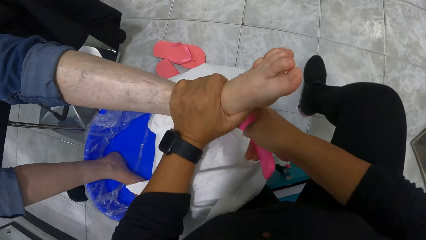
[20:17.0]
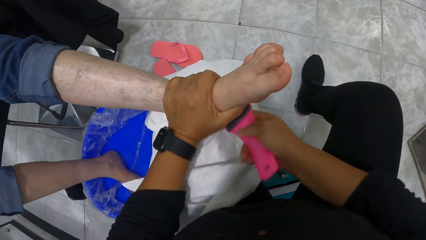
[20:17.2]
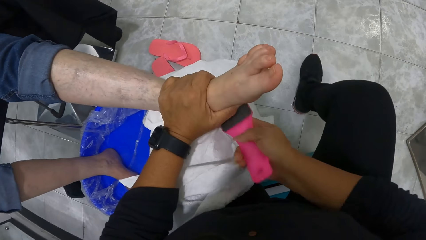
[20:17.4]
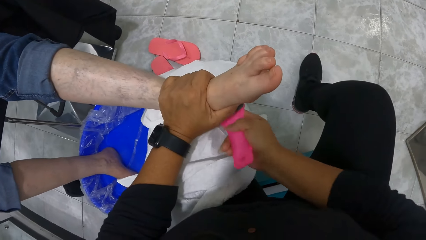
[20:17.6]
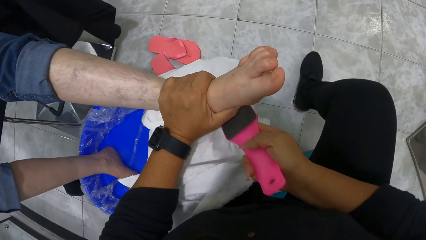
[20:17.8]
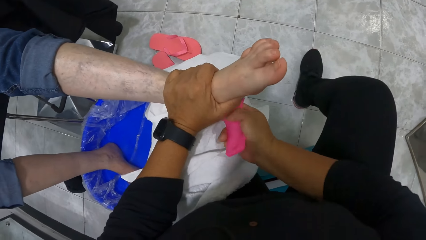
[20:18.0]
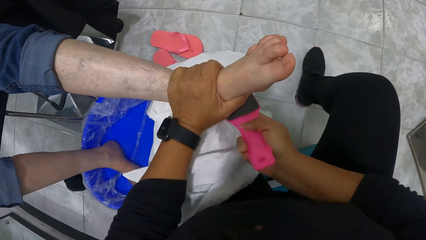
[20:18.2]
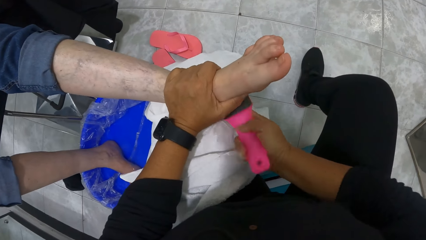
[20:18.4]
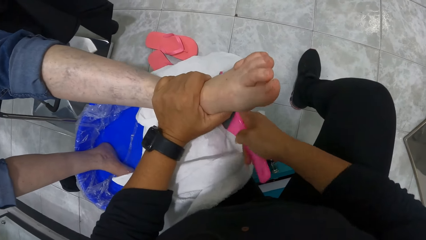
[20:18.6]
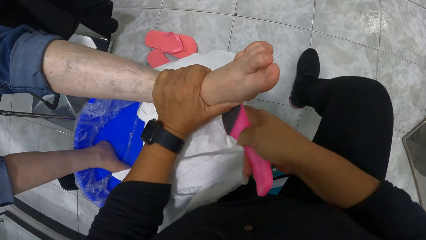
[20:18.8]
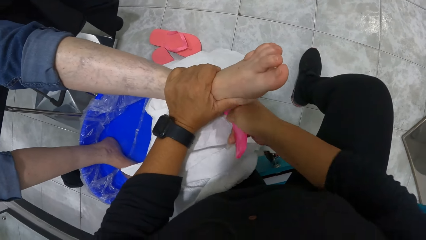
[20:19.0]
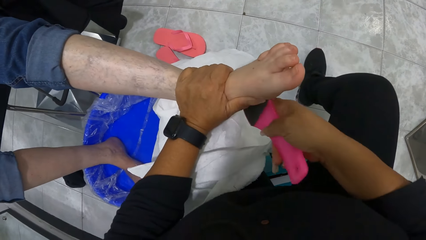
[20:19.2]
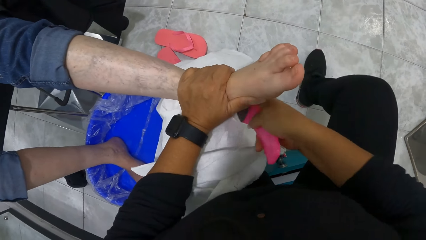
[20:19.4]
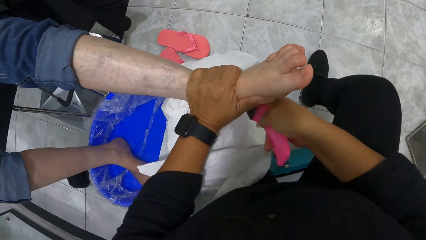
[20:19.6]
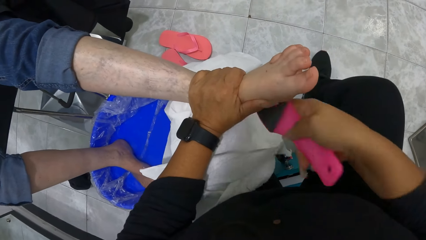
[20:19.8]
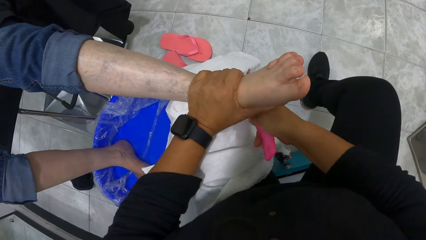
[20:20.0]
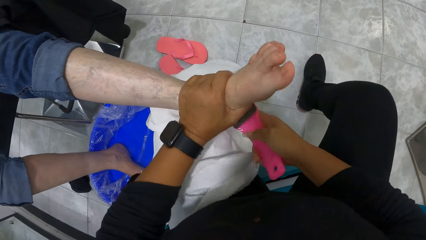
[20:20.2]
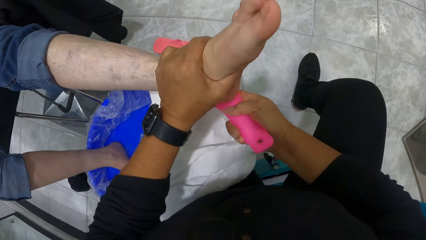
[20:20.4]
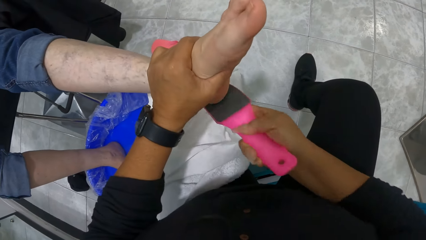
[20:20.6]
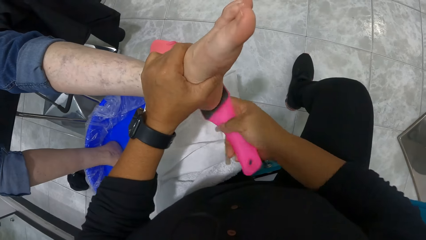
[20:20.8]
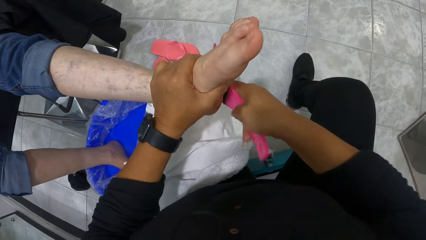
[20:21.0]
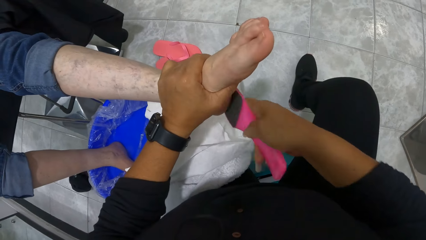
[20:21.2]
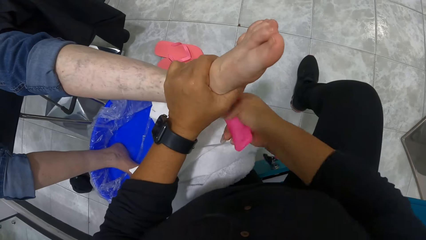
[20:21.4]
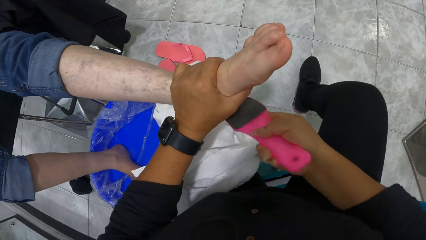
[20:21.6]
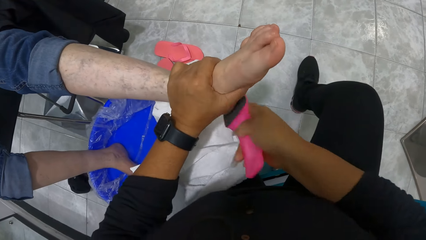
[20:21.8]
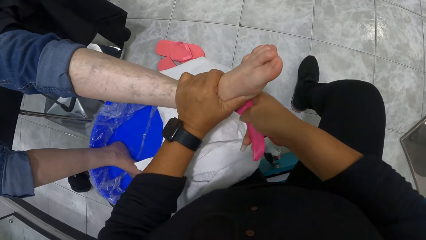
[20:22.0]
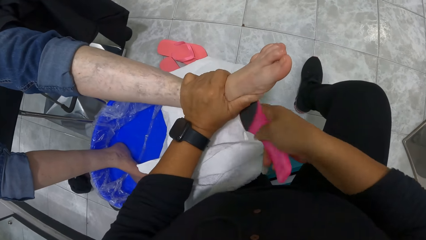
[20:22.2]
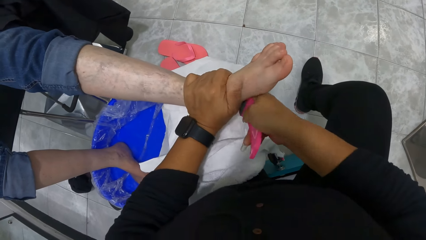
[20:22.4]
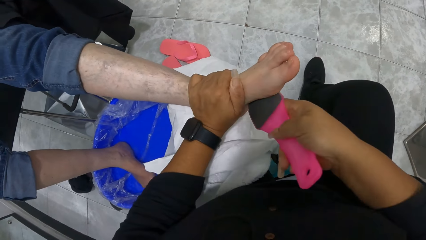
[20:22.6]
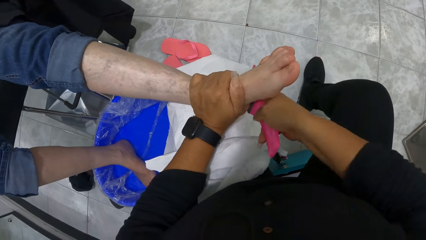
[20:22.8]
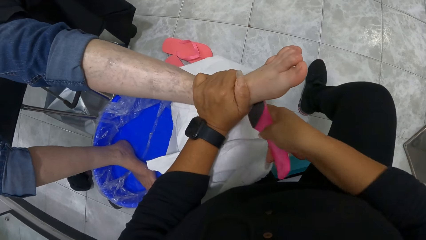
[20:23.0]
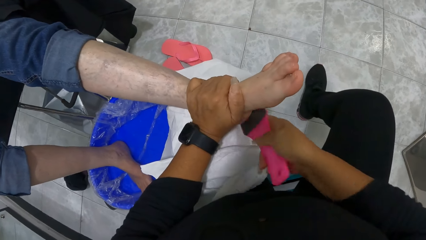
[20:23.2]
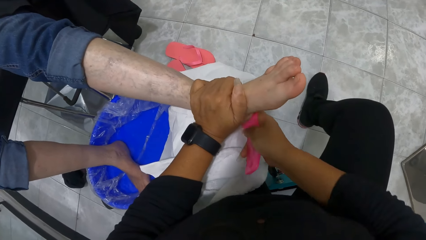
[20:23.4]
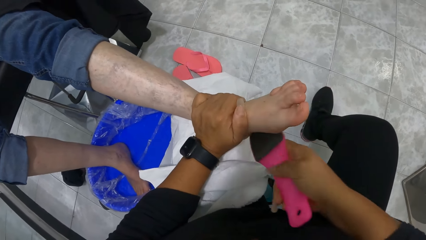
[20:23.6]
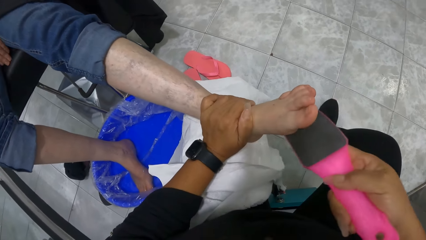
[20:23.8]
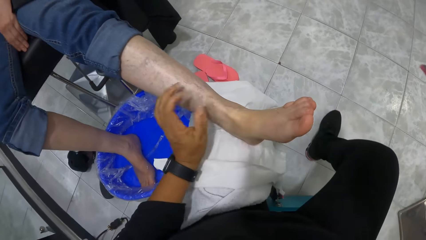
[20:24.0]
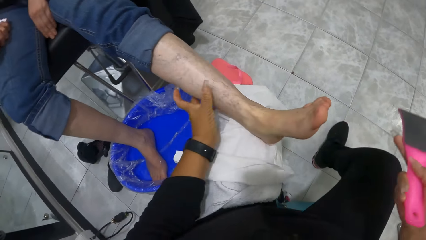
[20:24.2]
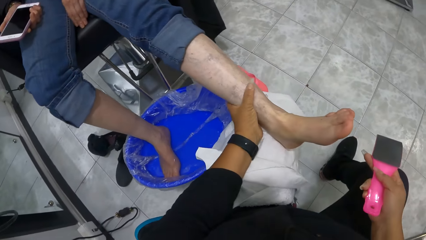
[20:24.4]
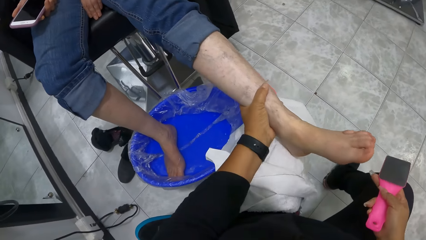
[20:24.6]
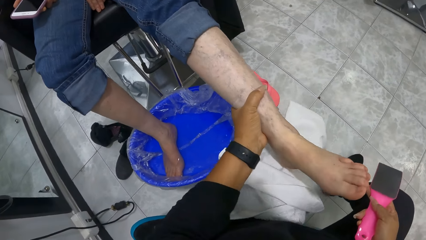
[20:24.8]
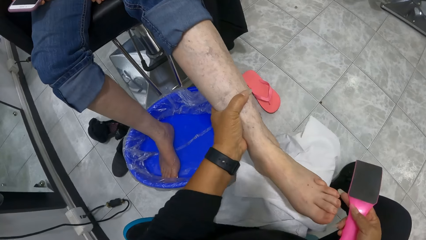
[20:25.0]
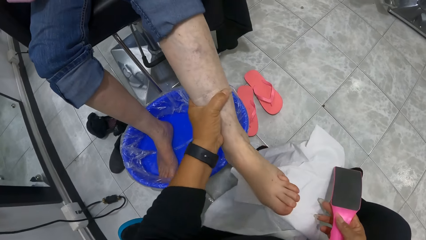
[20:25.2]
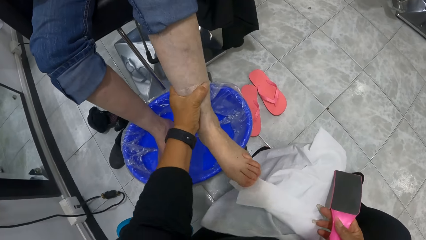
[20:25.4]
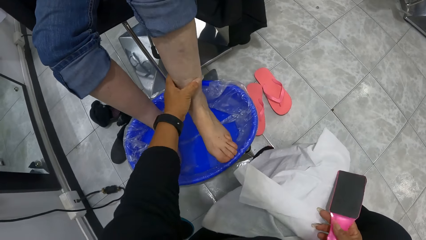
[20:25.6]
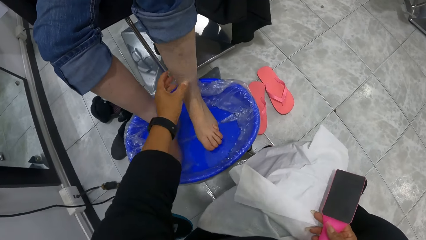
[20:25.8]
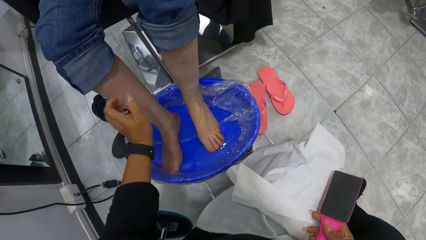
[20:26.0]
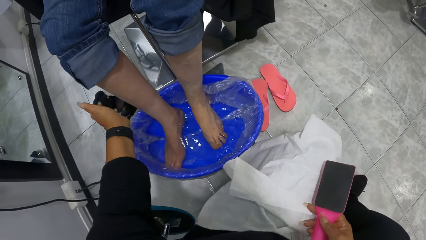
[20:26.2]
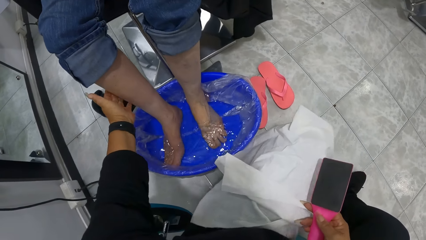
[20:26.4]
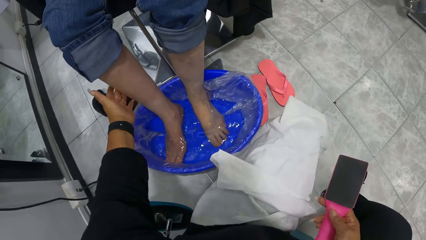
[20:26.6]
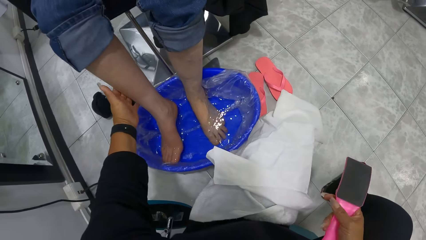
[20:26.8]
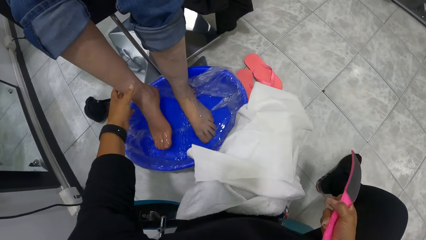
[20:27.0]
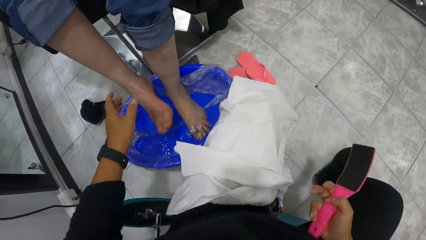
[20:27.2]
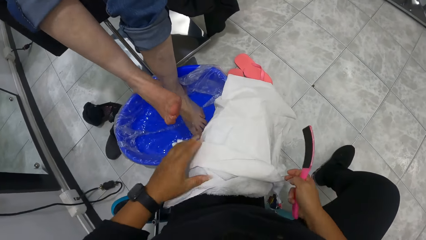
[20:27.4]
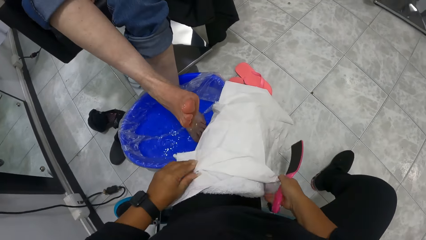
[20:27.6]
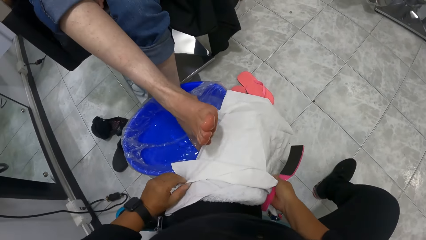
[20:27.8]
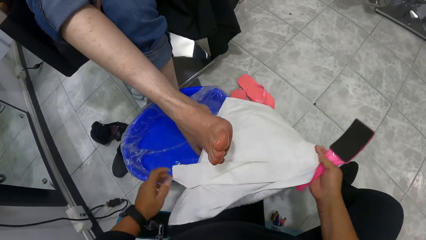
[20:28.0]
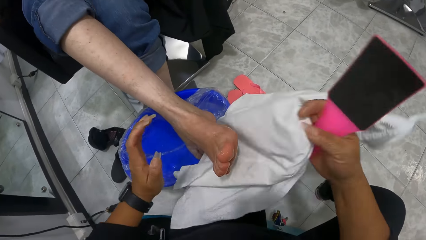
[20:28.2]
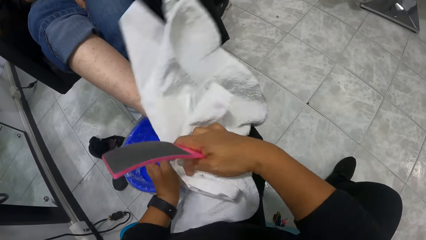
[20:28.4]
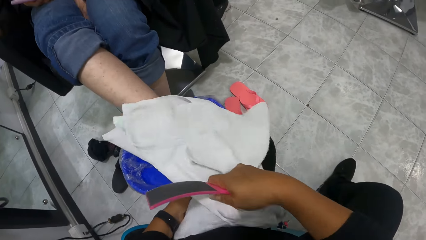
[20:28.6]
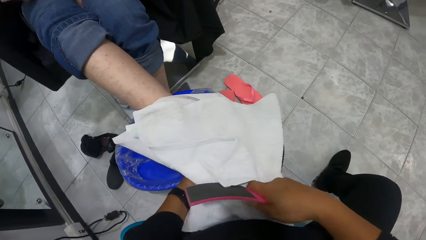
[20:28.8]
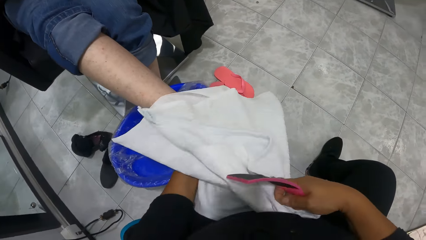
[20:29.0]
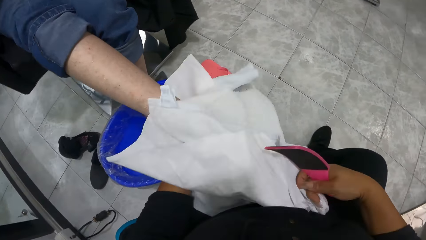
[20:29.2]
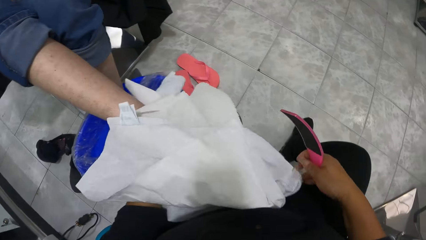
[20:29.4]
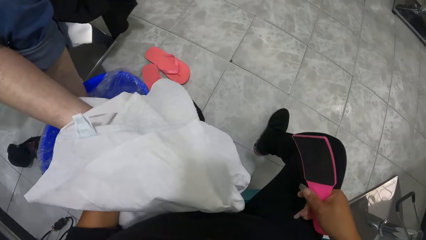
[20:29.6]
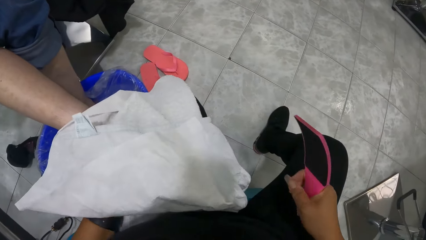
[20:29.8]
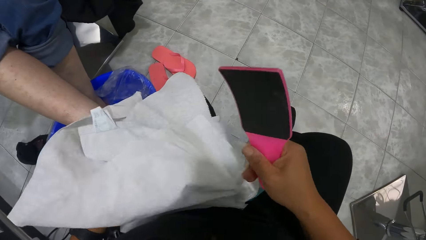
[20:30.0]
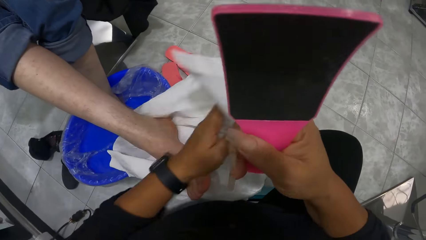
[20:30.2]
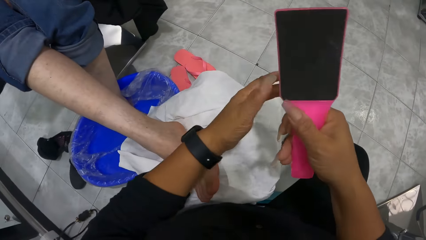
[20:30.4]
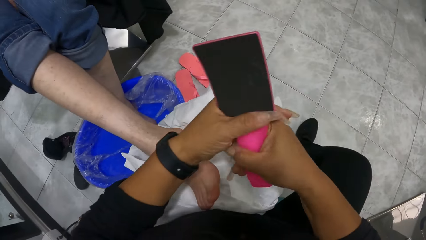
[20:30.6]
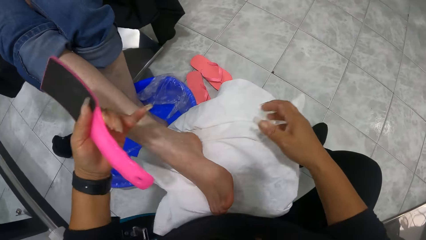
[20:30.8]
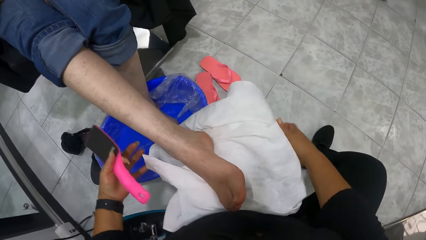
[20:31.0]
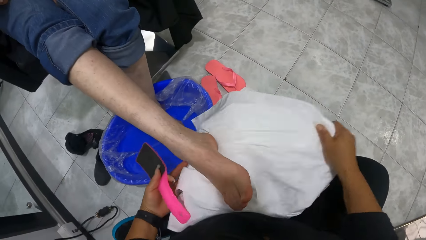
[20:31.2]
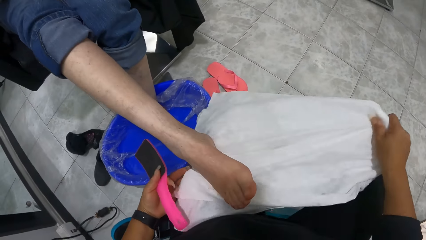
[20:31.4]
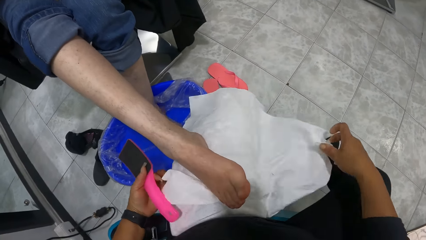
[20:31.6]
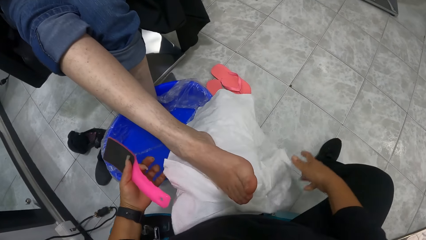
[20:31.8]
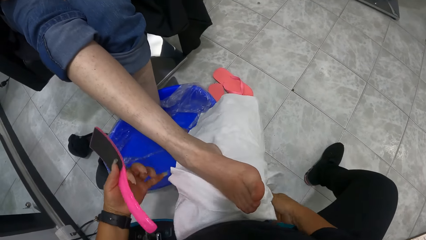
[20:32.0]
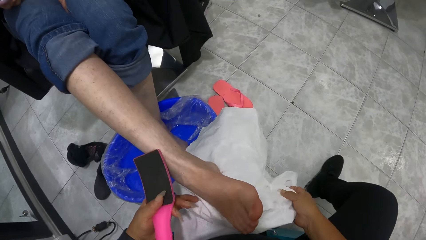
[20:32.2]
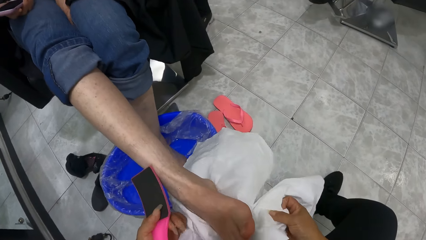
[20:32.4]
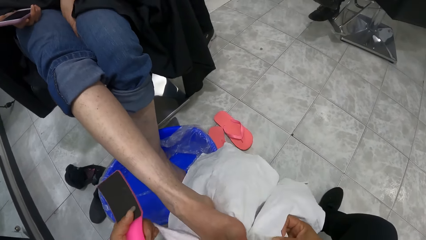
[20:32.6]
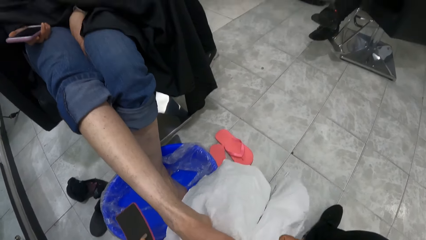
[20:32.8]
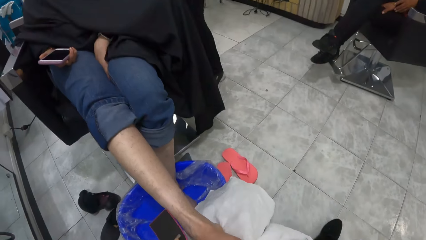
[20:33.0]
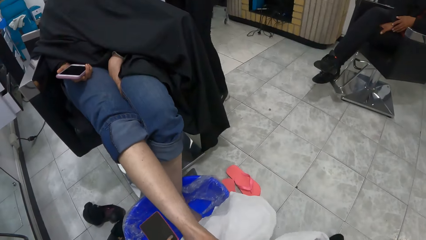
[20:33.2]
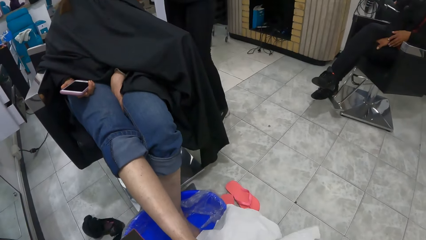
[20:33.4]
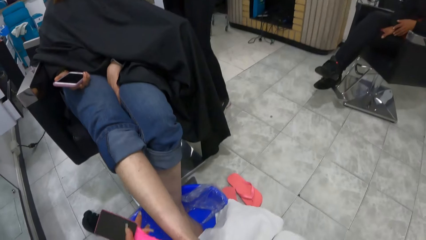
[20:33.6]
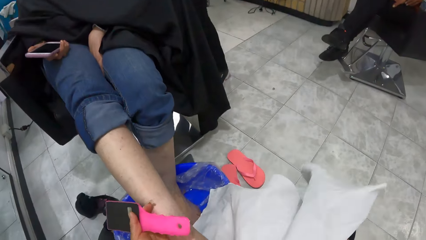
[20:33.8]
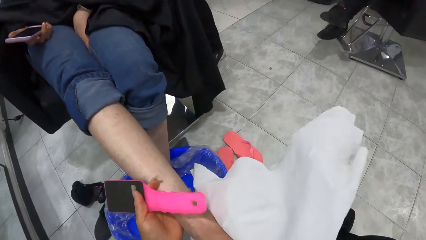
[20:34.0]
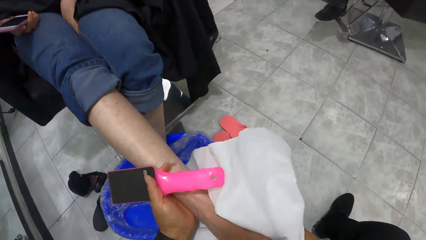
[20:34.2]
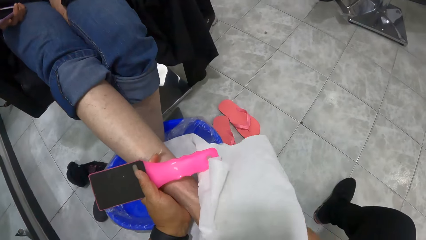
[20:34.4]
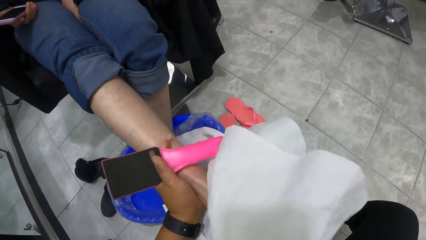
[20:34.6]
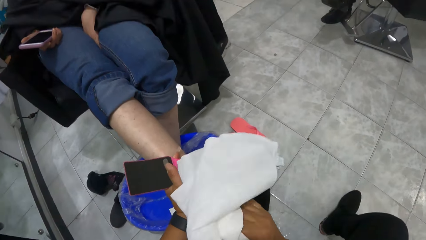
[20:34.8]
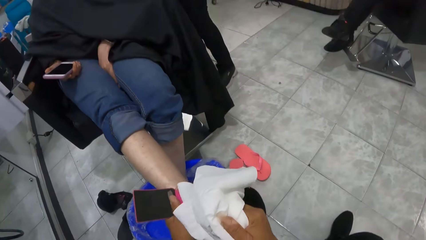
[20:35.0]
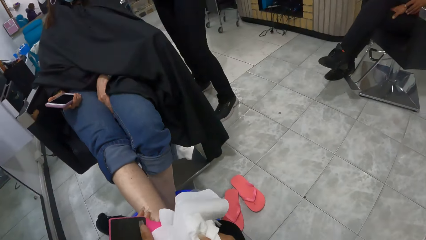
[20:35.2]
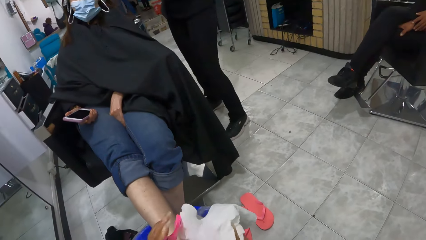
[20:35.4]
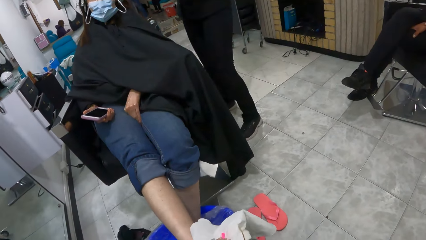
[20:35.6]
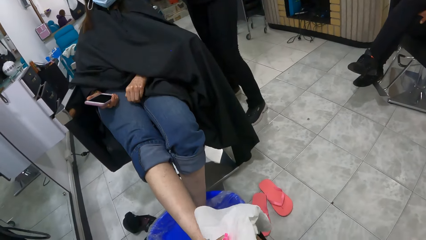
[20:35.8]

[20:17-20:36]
The camera wearer raises the woman's left leg with her left hand. She scrubs the woman's foot with the scrubber. She raises the woman's left leg with her left hand again. The woman puts her left leg back in the bowl of water. The camera wearer releases the woman's foot. She taps the woman's right leg with her left hand. She pulls the towels on her lap with both hands. The woman puts her left leg on the towels on the camera wearer's lap. The camera wearer wipes the woman's right leg with the towels in her hands. She puts the foot on her lap. She passes the foot file in her right hand to her left hand. She pulls the towels on her lap with her right hand. She holds the woman's right leg with her left hand. She cleans the woman's right leg with the towels in her right hand.
